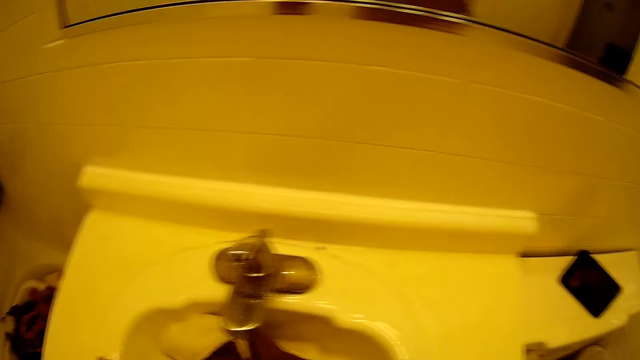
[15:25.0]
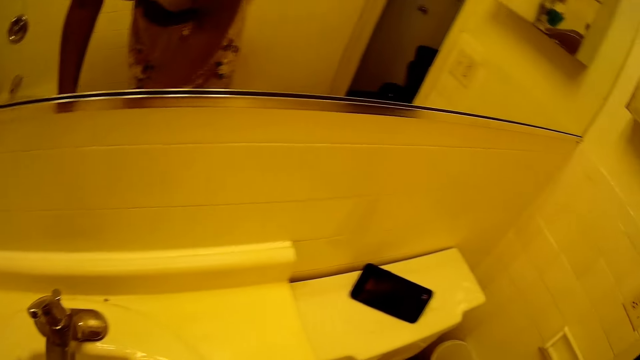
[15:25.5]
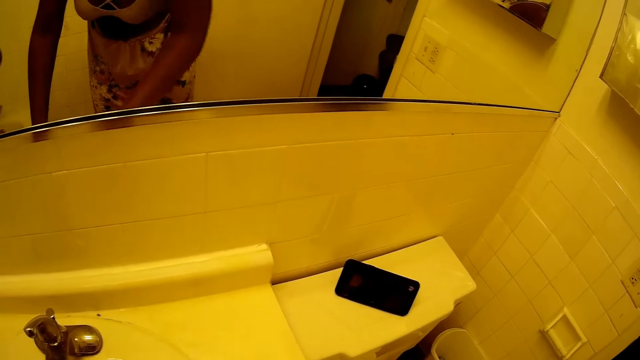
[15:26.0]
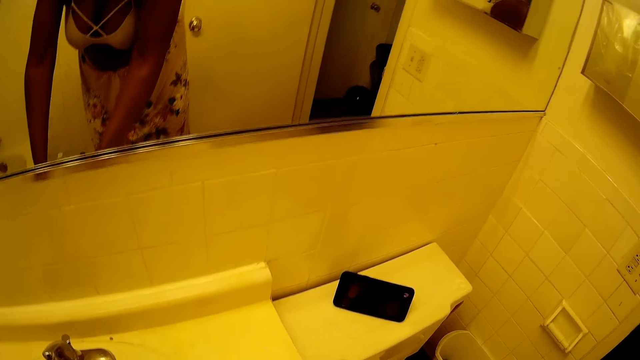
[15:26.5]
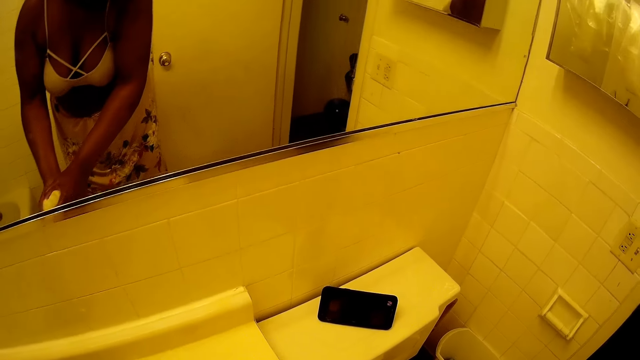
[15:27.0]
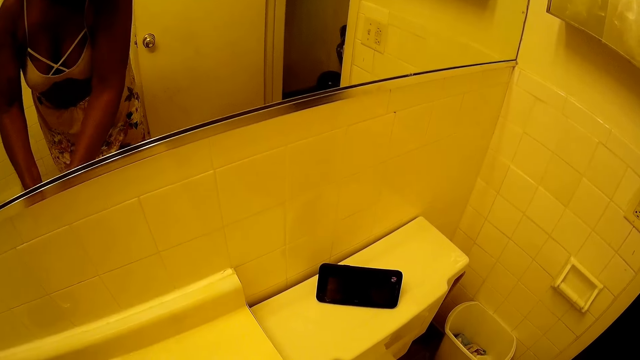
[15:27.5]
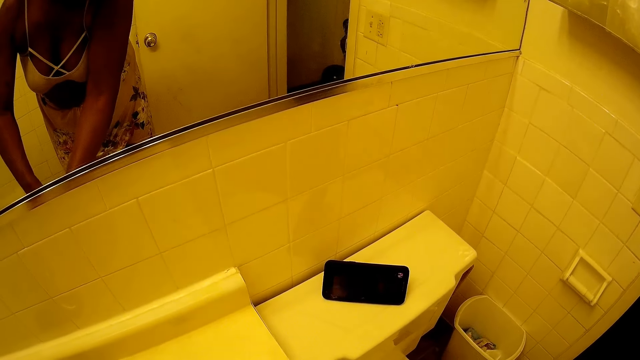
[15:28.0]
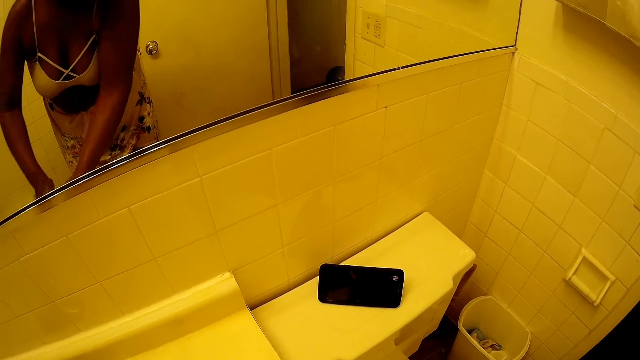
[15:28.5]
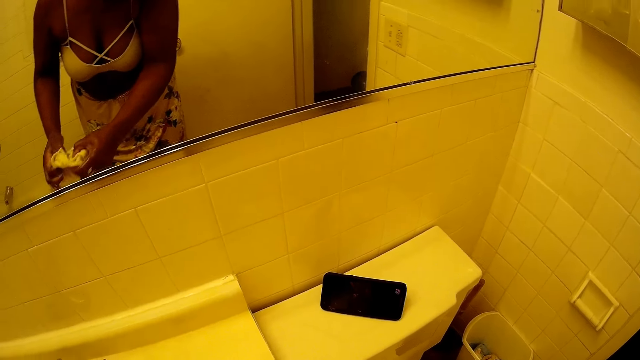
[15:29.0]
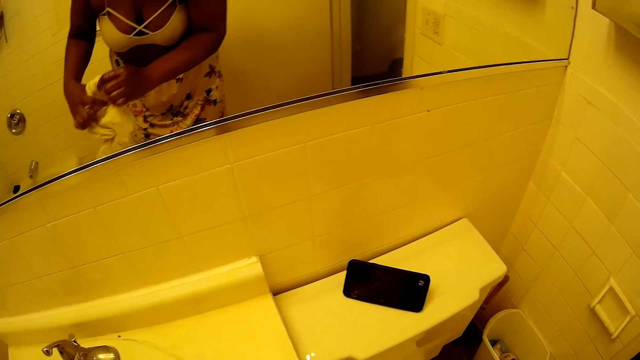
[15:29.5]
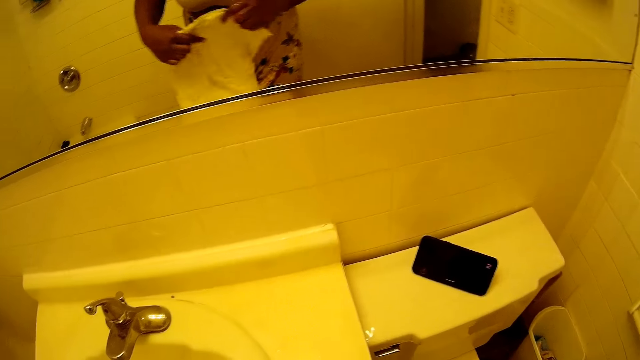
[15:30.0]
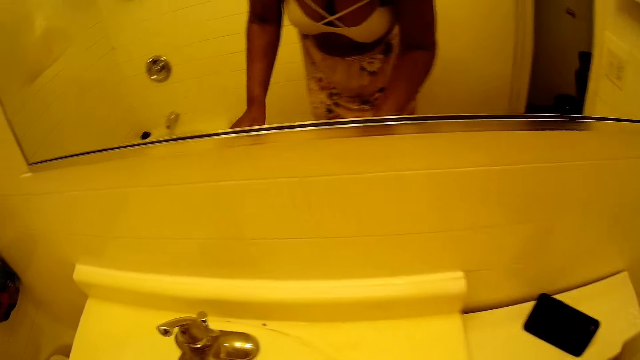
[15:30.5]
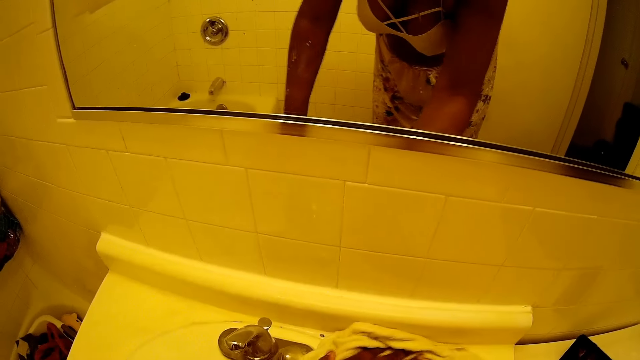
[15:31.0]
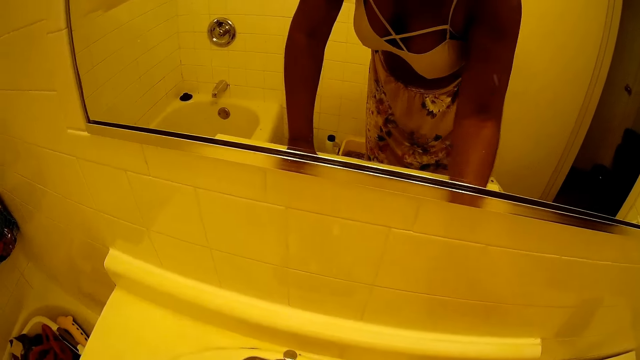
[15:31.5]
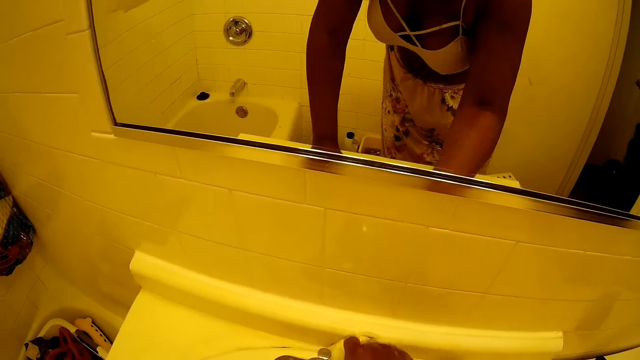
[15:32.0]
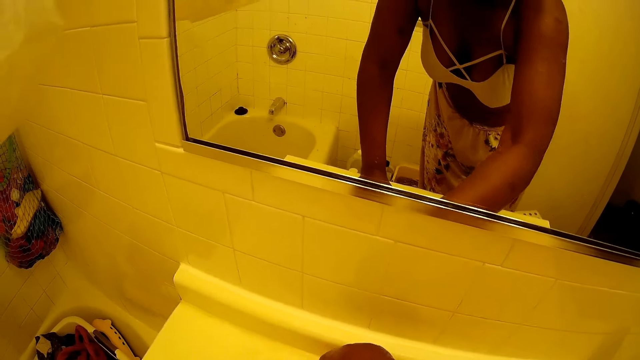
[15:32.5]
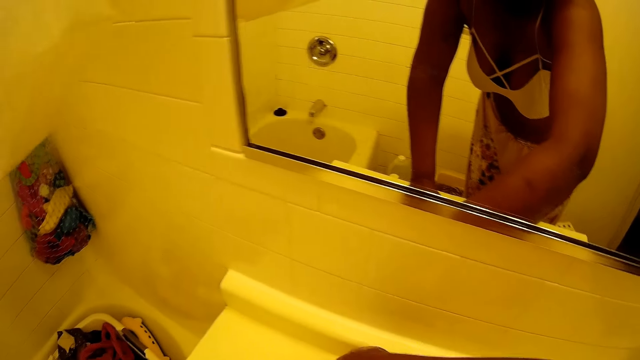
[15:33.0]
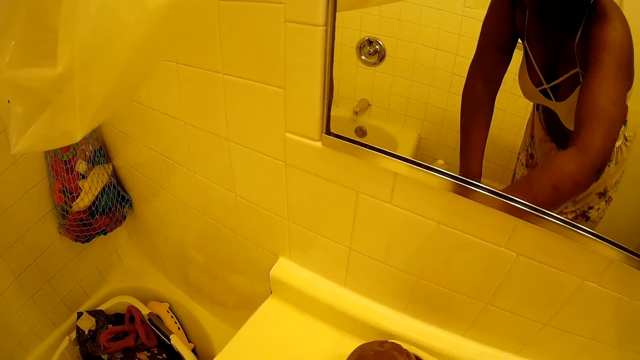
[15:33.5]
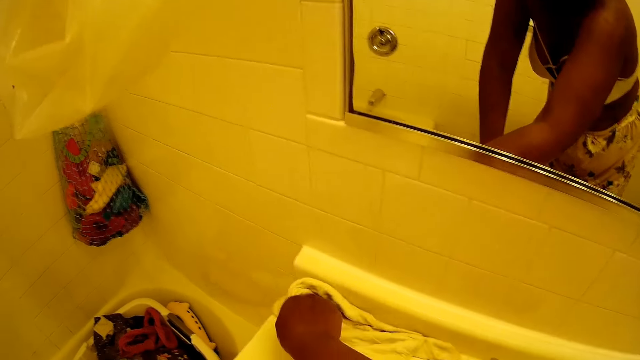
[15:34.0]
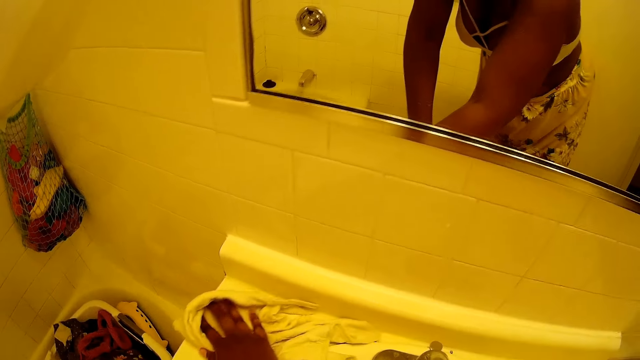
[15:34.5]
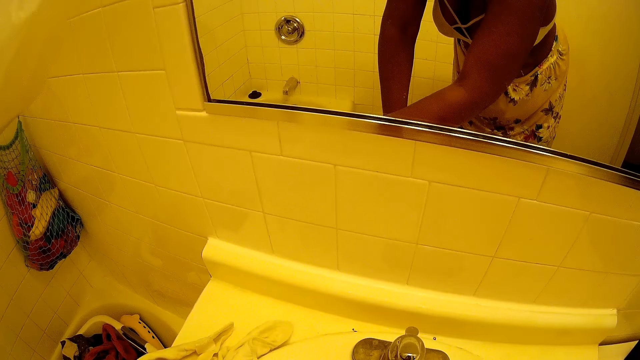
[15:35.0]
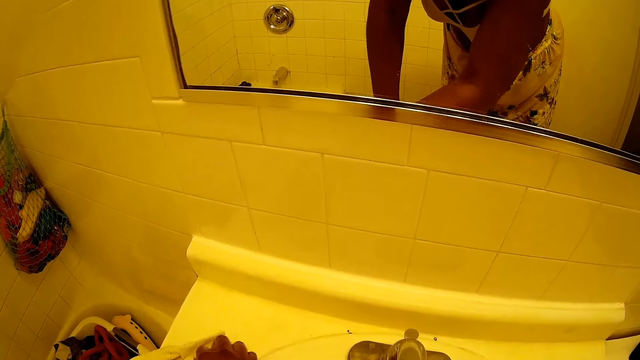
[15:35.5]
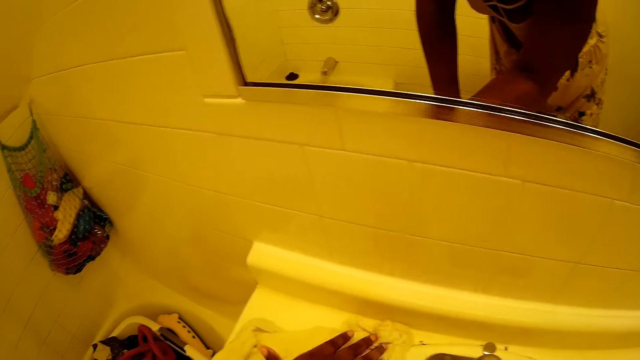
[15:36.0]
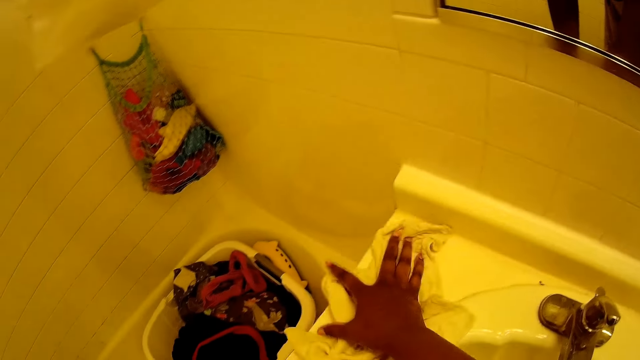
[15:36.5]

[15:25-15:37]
The camera wearer squeezes out water from the towel with her hands. She cleans the wash basin with the towel.

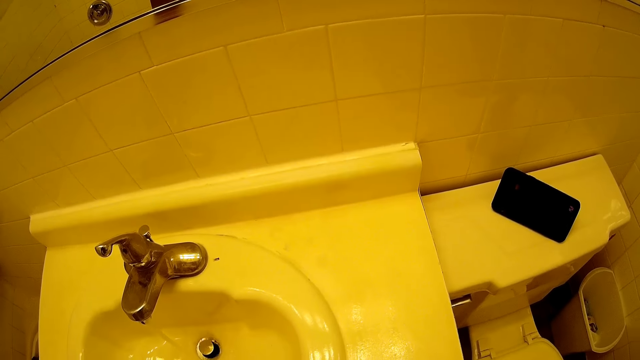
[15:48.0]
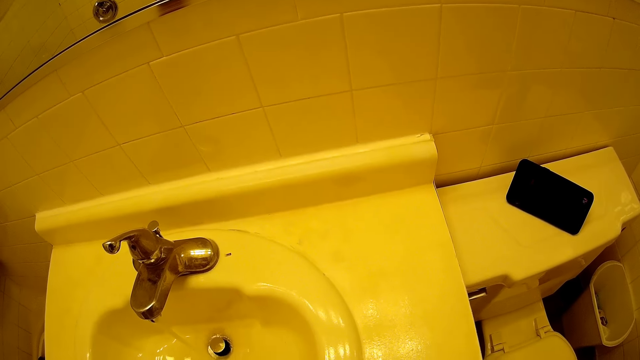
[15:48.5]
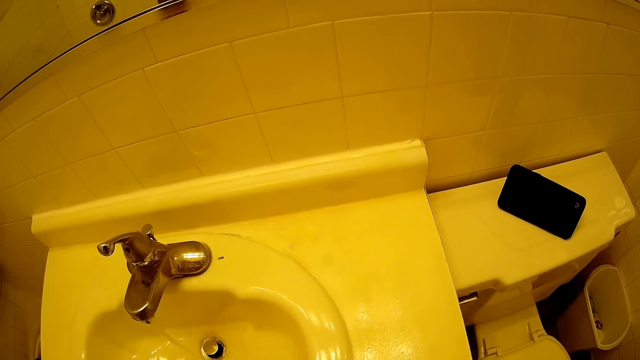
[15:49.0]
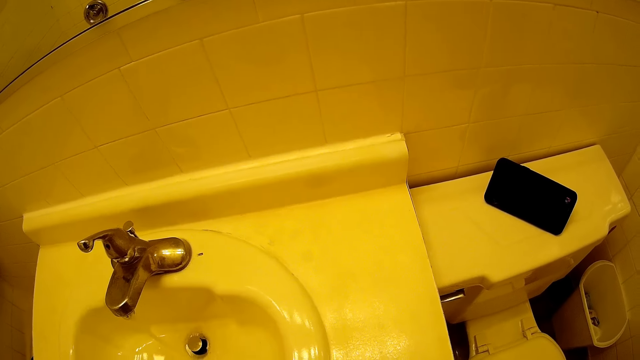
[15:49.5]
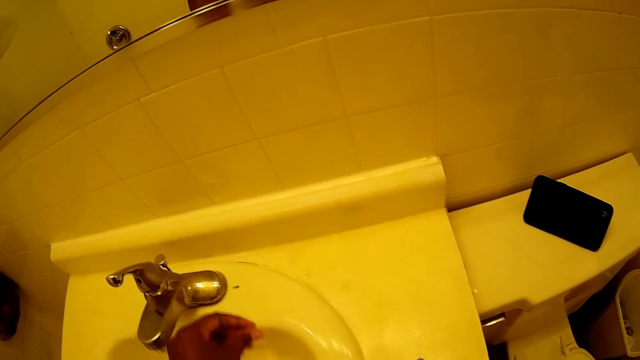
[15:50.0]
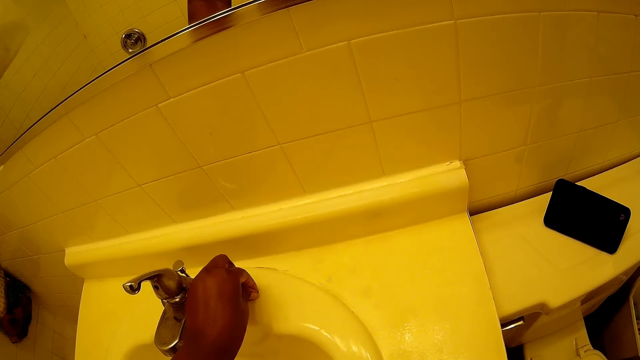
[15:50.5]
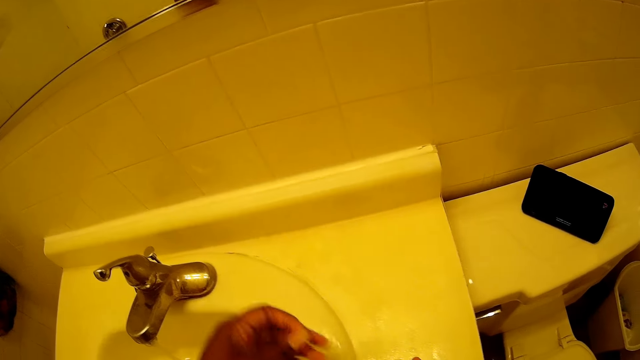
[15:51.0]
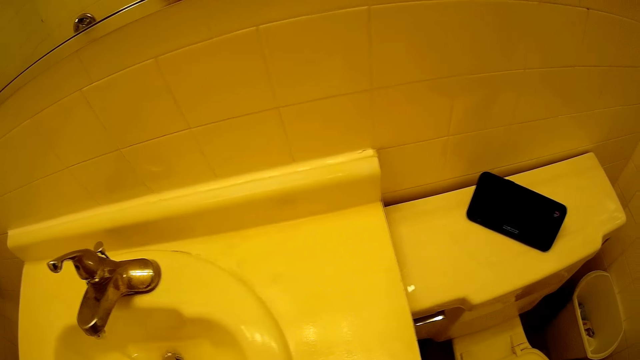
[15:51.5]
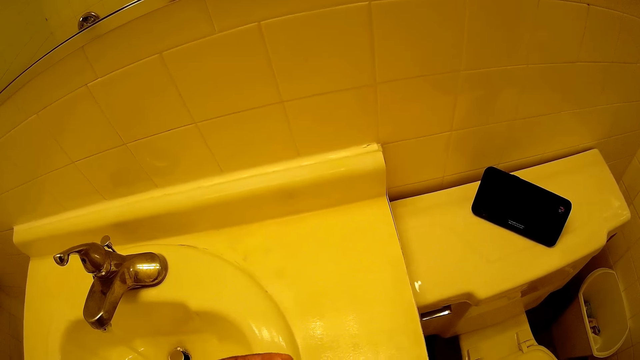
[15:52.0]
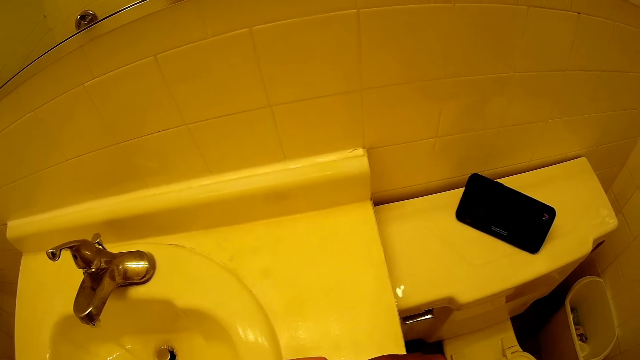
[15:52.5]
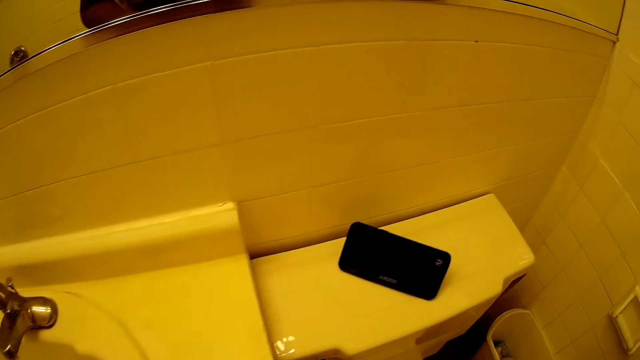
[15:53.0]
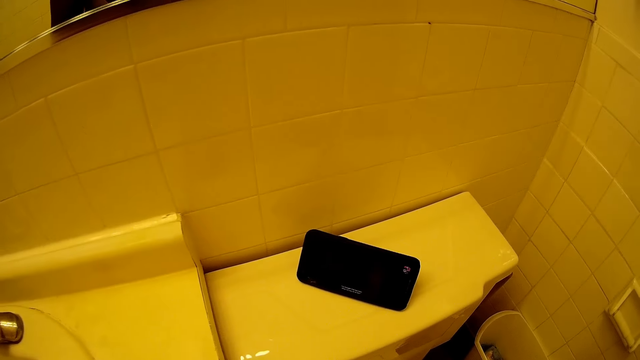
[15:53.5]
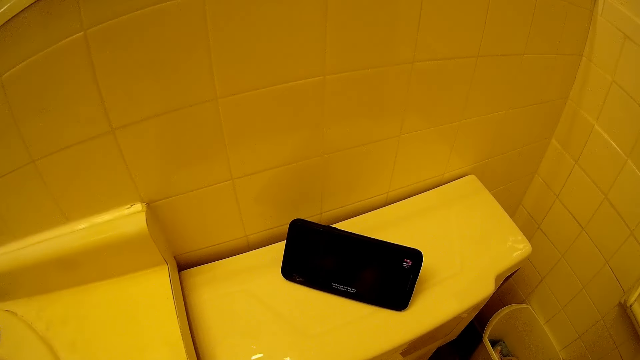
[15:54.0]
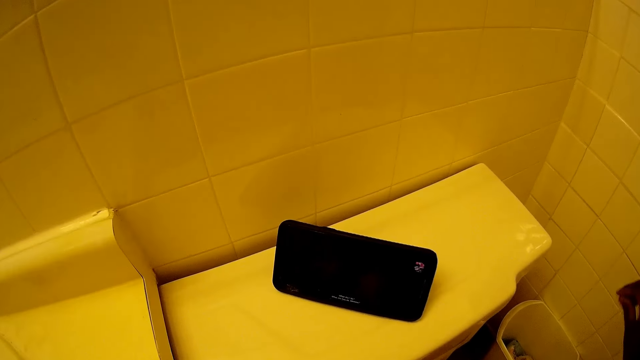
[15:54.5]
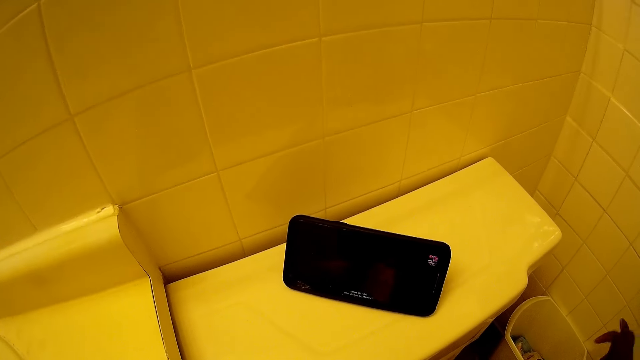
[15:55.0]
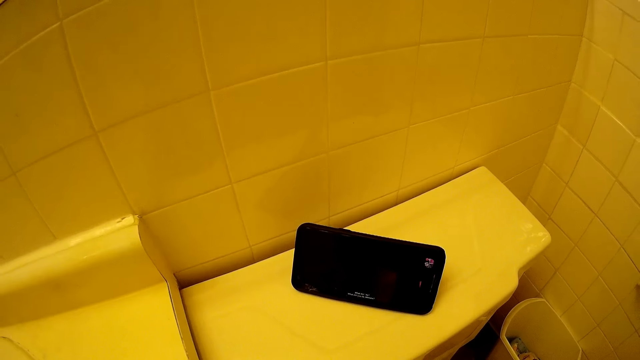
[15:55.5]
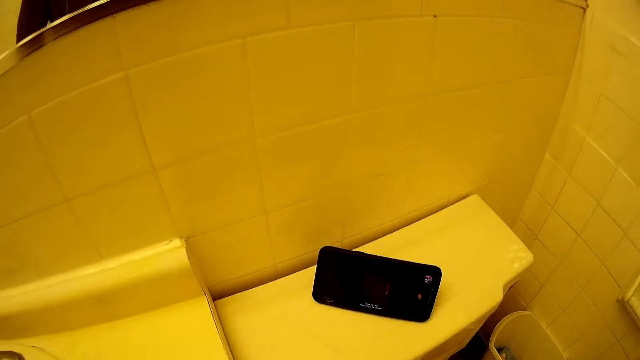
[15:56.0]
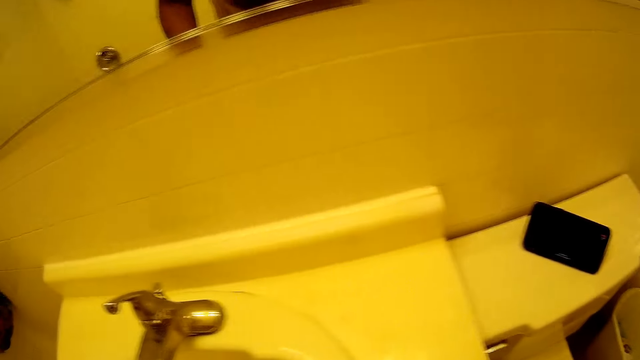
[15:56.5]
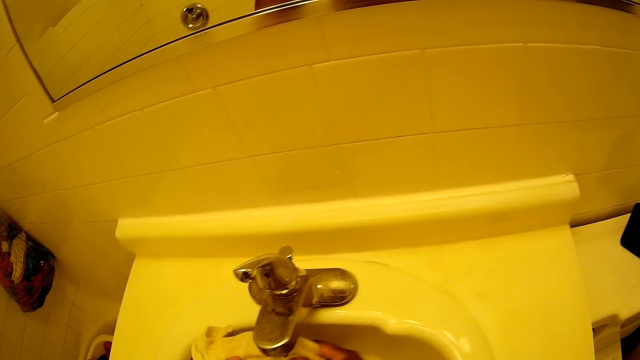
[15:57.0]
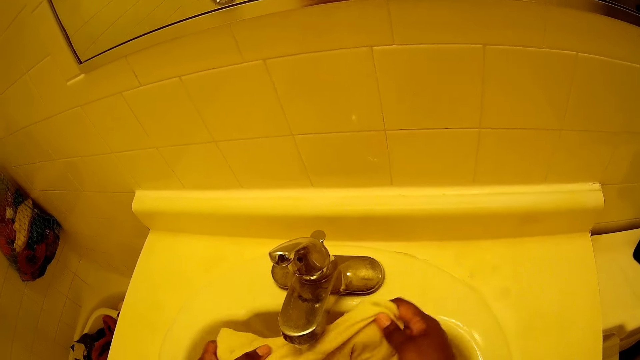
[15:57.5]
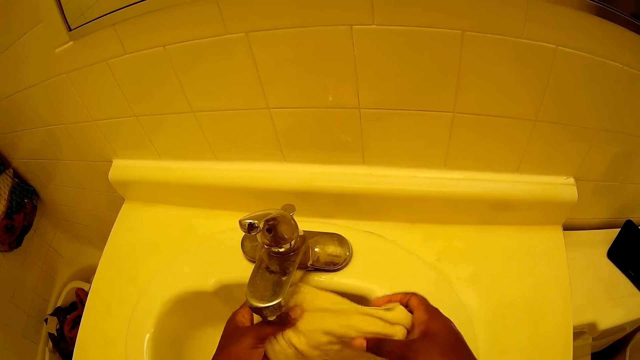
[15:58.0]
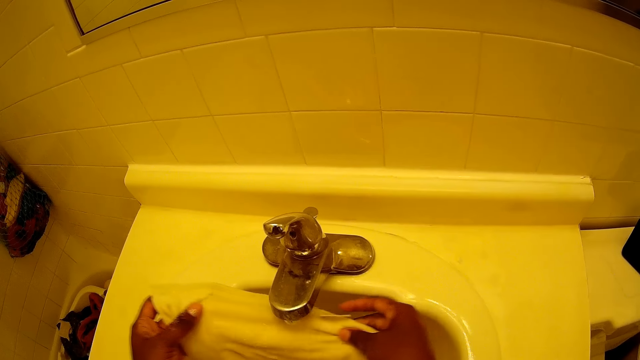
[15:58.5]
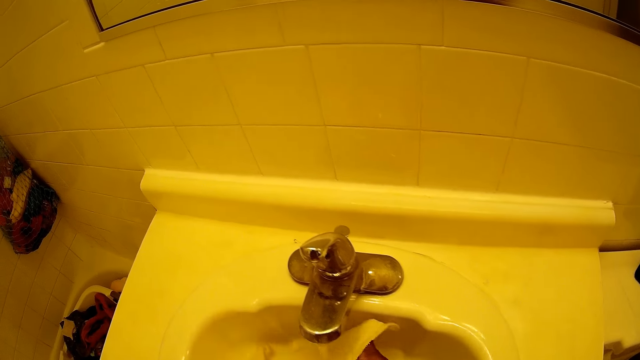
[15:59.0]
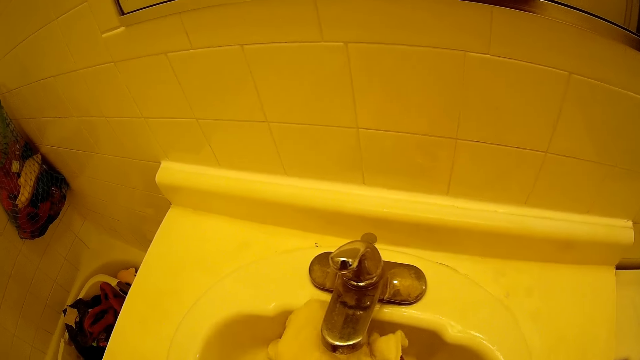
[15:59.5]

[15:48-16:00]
The camera wearer picks off dirt from the basin with her left hand. She throws the dirt inside a waste bin on the floor. She rinses the towel with water from the tap.
